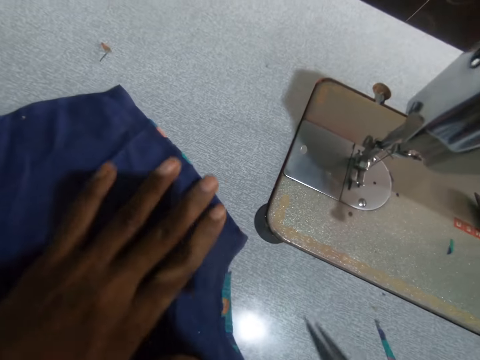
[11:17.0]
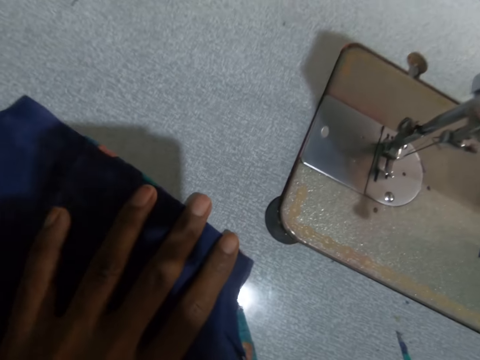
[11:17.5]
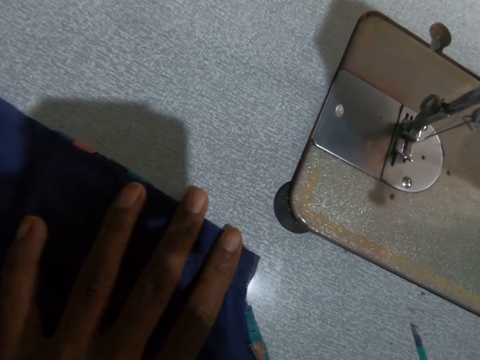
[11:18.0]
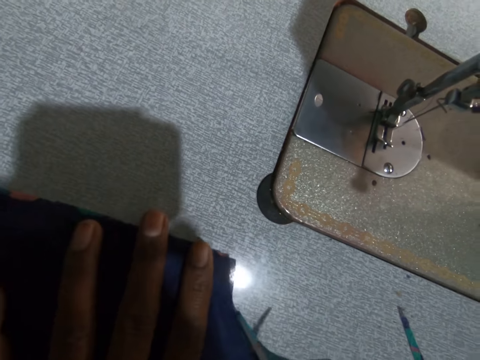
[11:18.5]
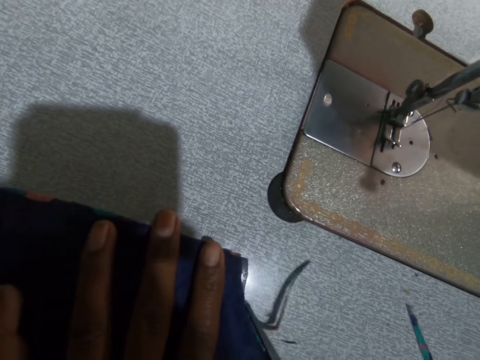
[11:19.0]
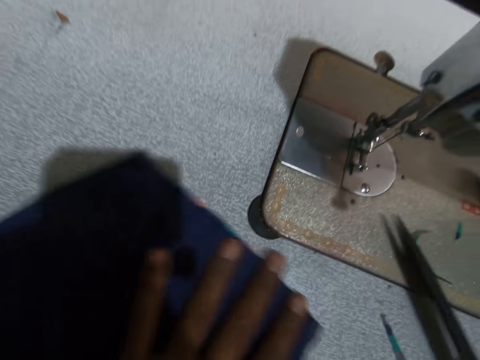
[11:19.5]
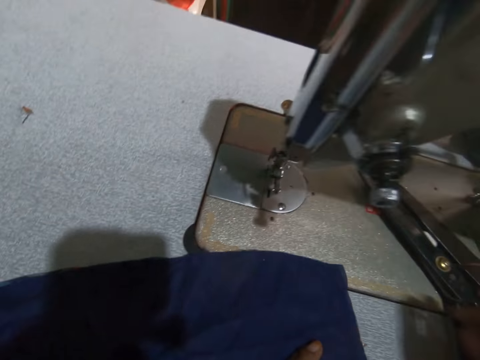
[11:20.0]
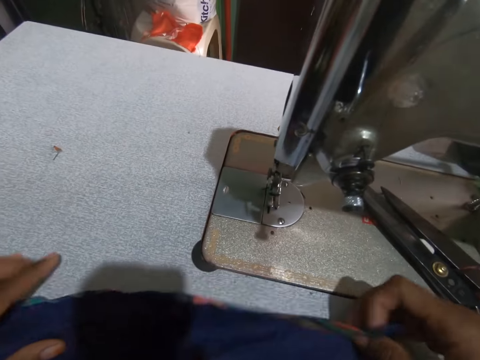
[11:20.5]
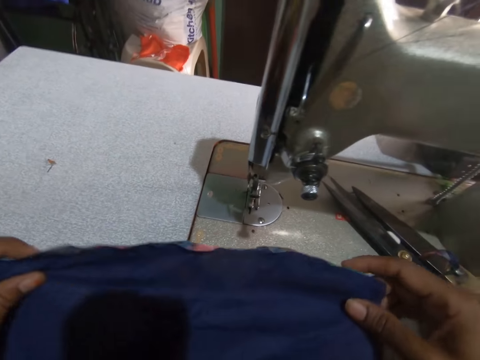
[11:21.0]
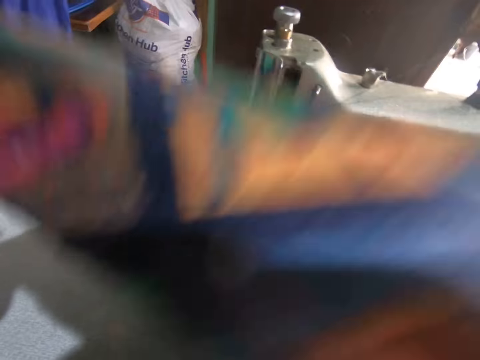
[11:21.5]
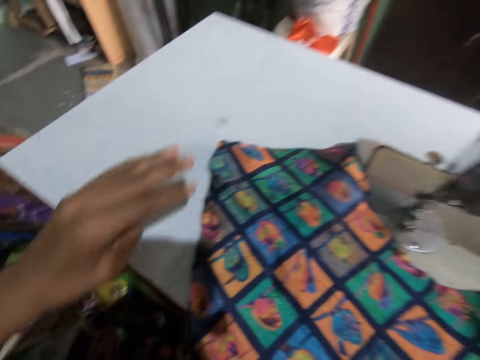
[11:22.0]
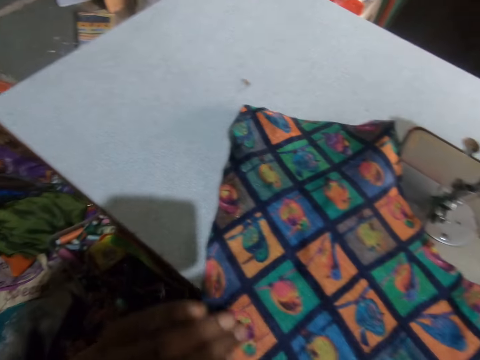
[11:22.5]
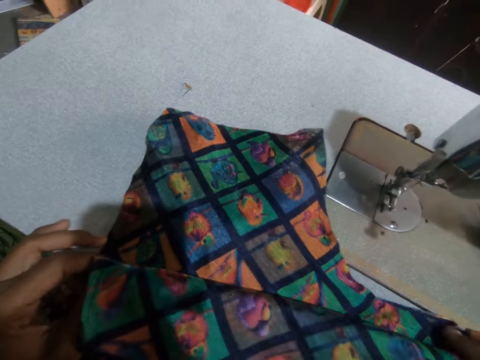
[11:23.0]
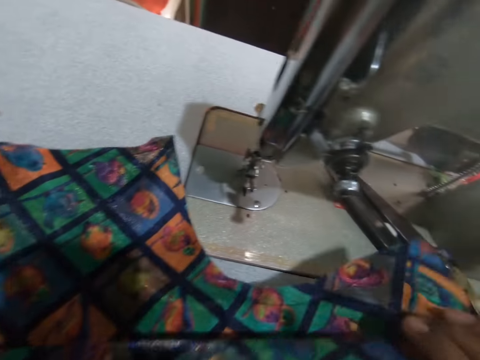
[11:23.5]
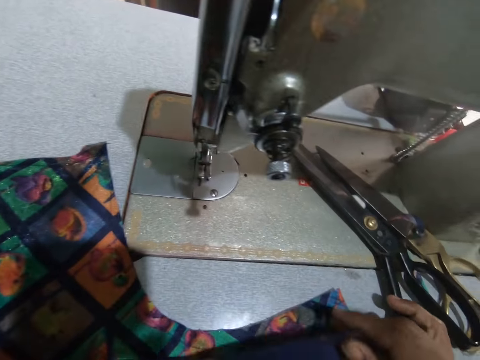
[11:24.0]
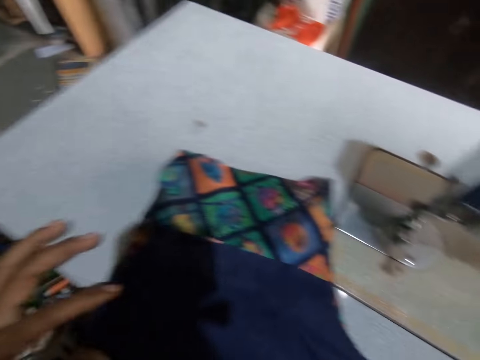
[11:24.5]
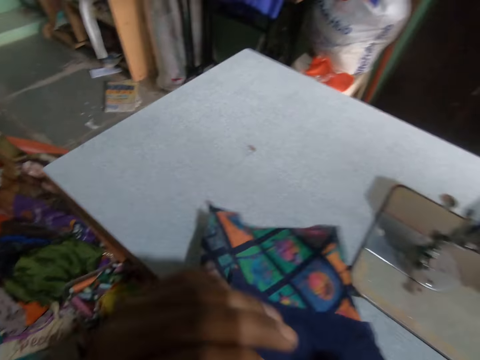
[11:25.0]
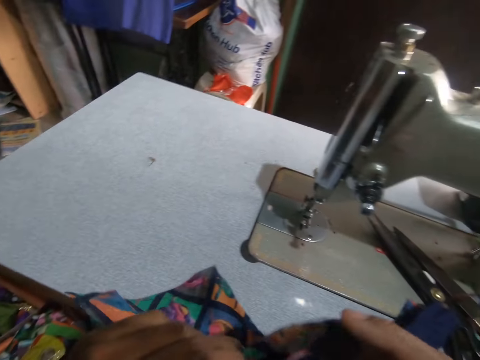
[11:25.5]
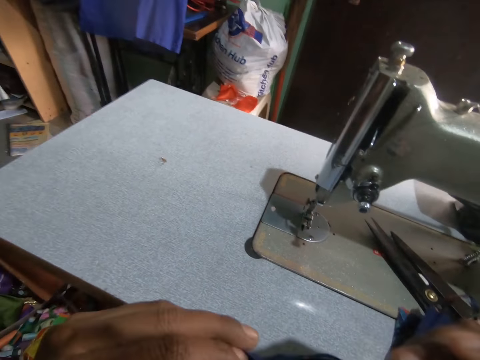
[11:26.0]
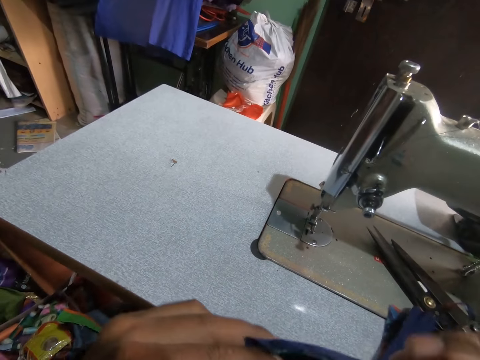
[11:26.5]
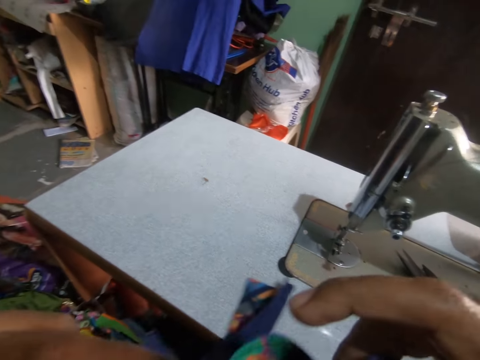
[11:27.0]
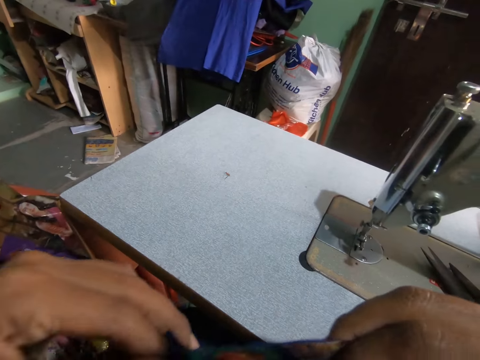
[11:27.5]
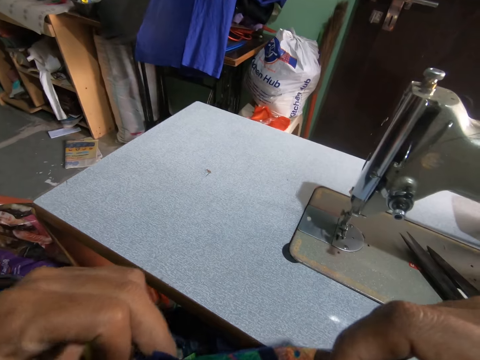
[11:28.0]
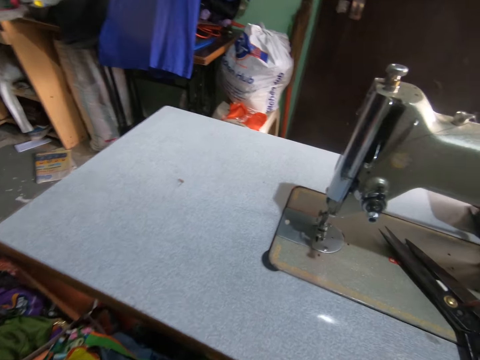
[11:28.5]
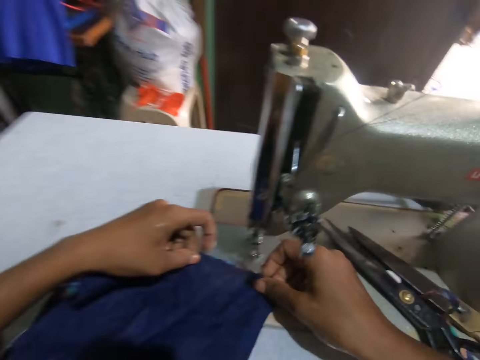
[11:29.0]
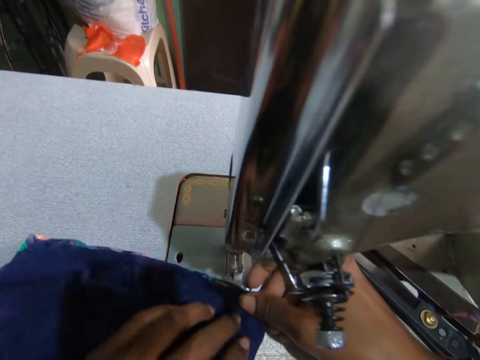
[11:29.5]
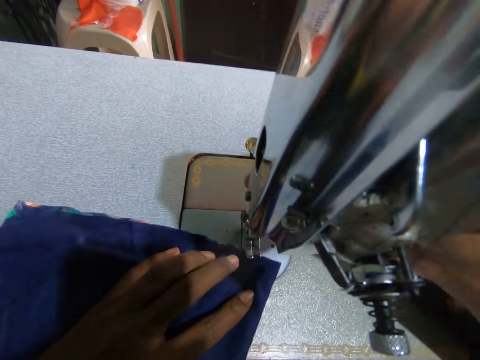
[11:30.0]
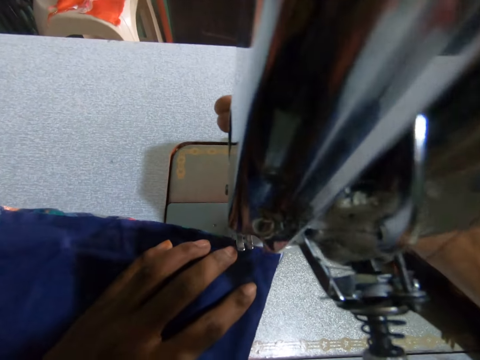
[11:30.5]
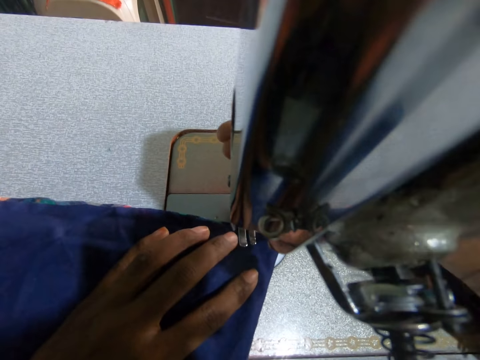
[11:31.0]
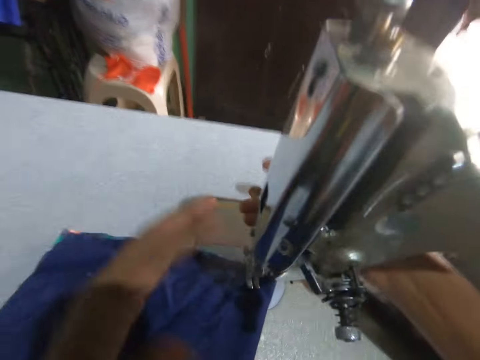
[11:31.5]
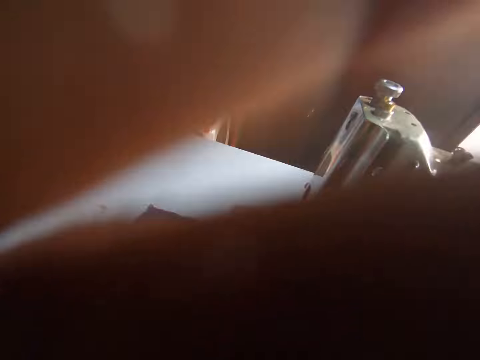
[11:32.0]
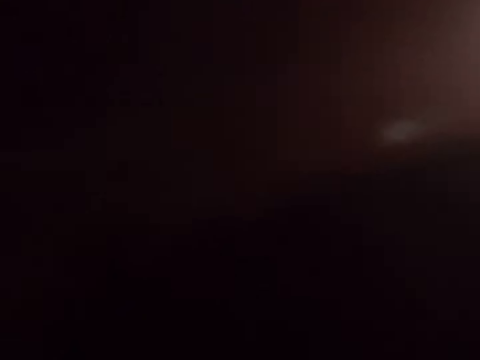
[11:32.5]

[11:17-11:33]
The camera wearer cuts the material with the scissors. They put down the knife, turn the fabric on the table and fold the material. They hold the fabric, put the fabric at the needle and lift the needle with the sewing machine part.

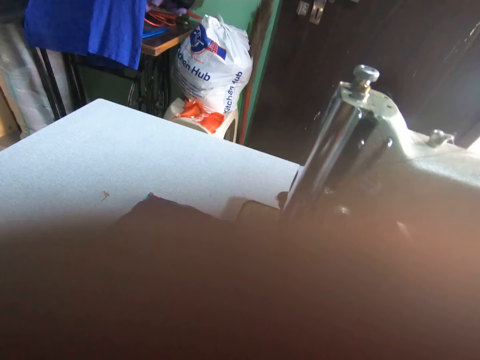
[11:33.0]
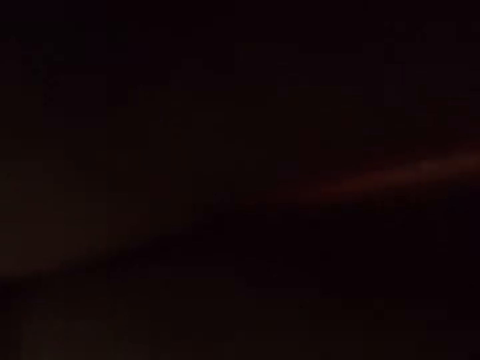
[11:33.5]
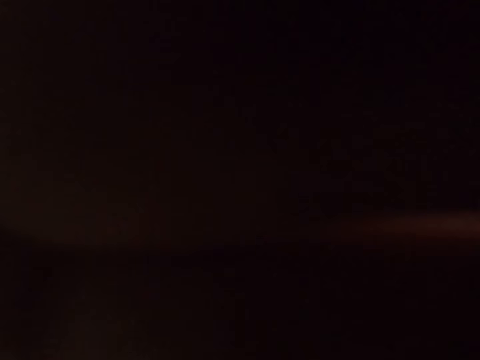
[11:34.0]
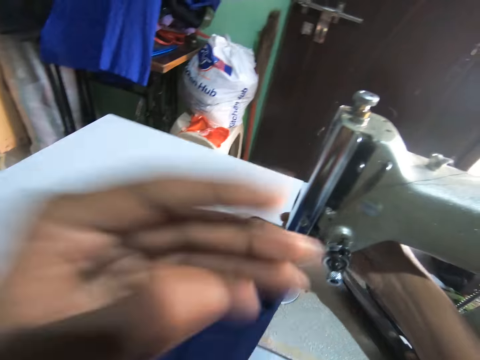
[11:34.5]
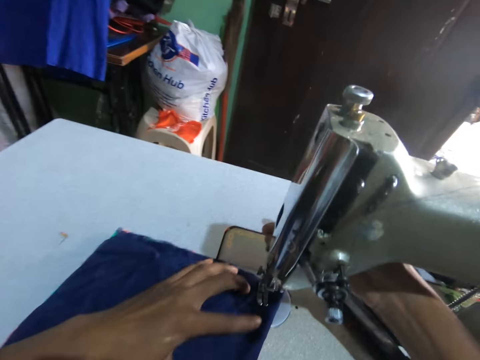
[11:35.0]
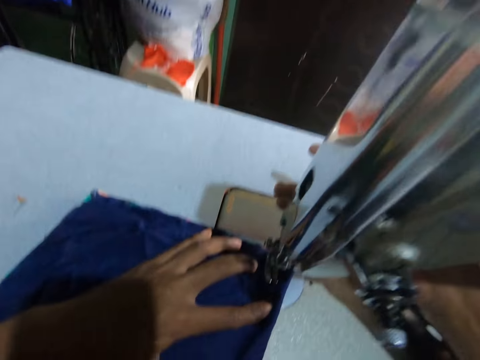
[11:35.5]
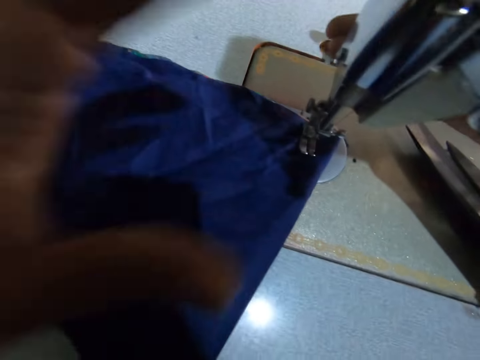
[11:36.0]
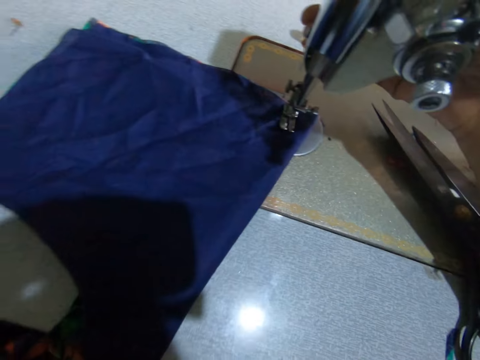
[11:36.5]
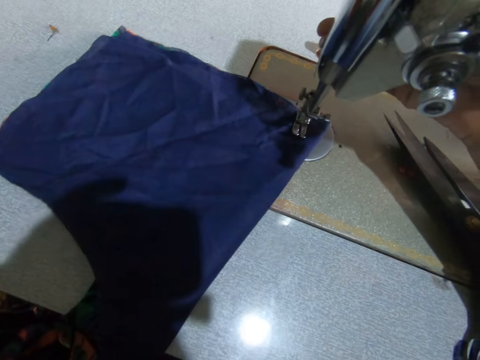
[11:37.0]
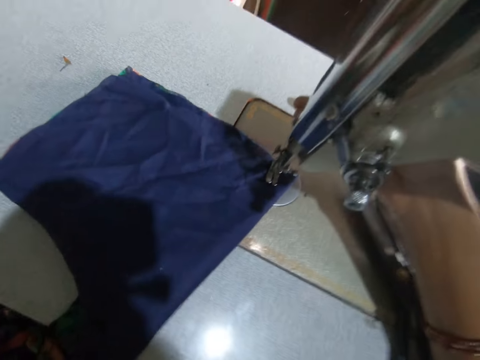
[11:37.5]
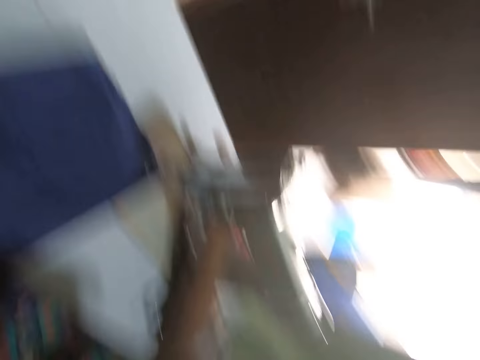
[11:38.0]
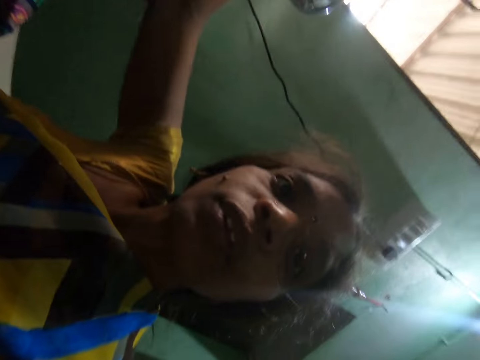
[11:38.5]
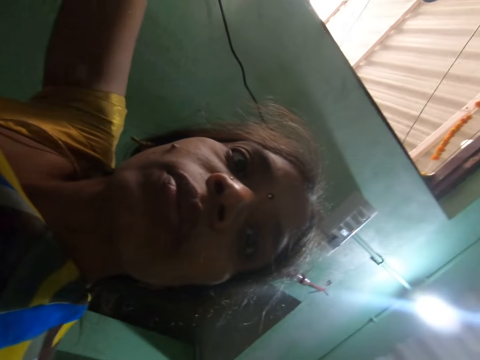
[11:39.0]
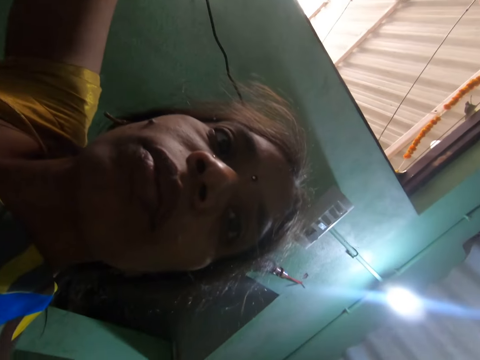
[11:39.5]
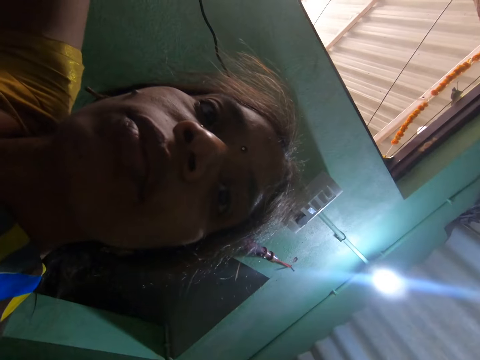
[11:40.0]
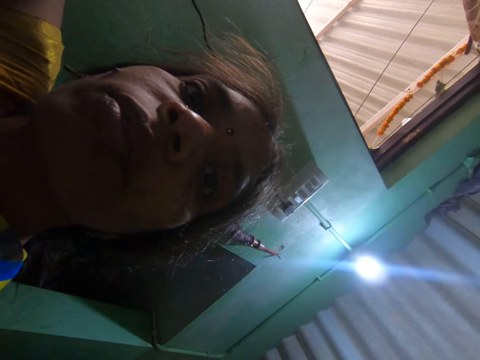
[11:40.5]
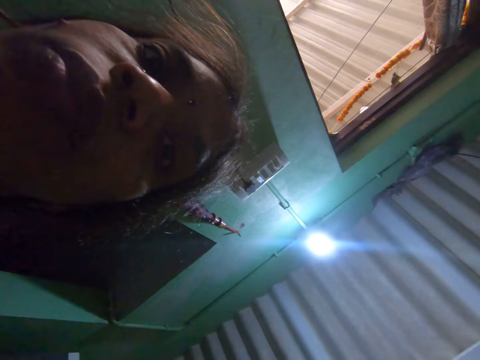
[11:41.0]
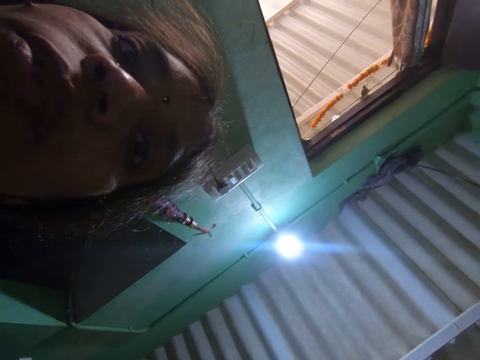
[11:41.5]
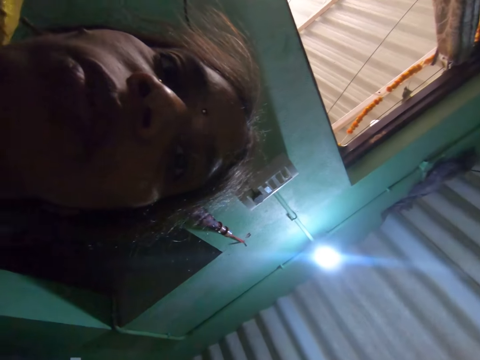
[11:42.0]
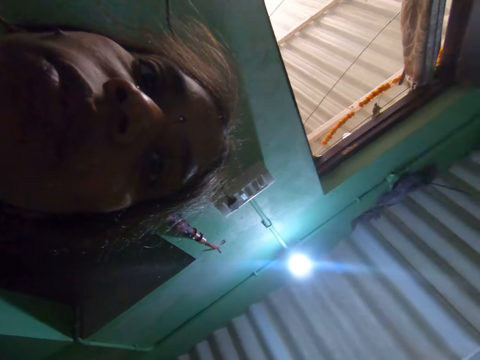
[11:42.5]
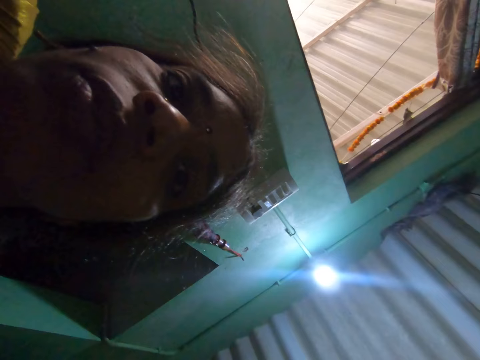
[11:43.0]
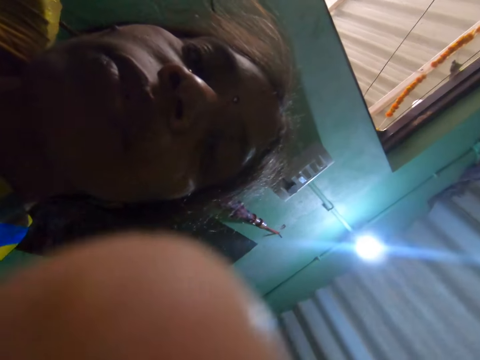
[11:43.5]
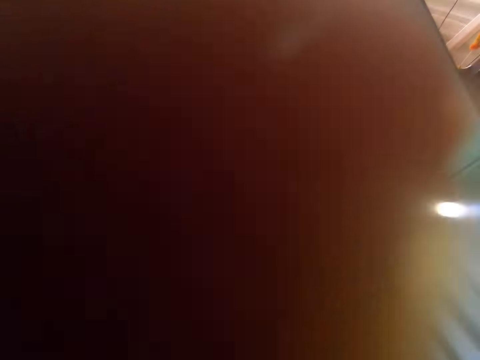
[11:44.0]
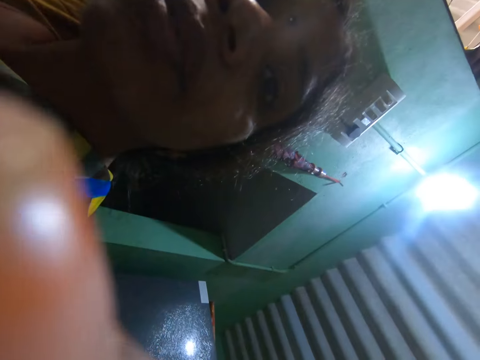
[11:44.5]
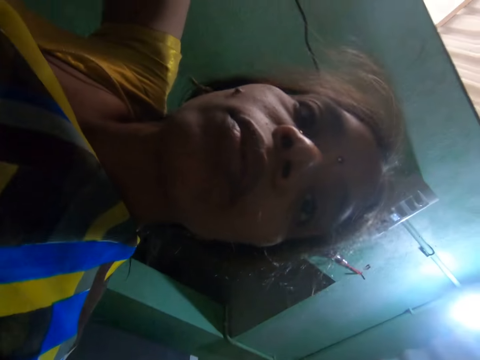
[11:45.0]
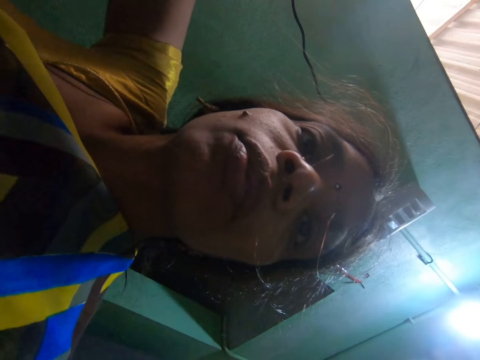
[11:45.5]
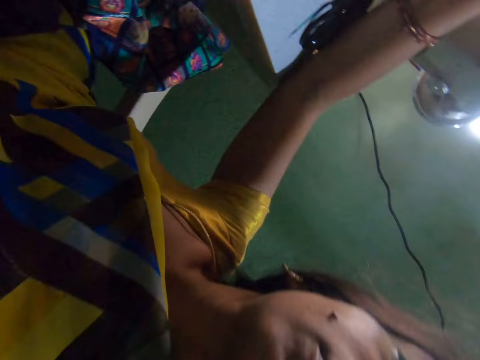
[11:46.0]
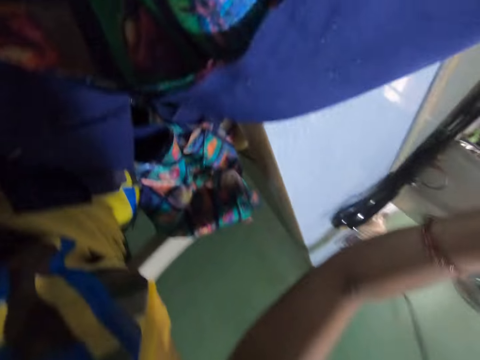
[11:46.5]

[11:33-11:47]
The camera wearer blocks the camera with her hand. She touches the fabric. She moves the hand to the camera. She stares at the camera. She moves the hand to the camera.
